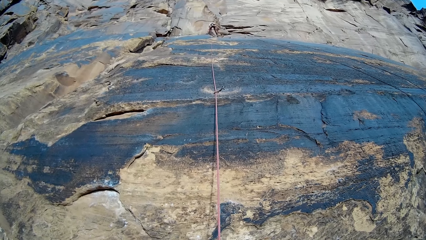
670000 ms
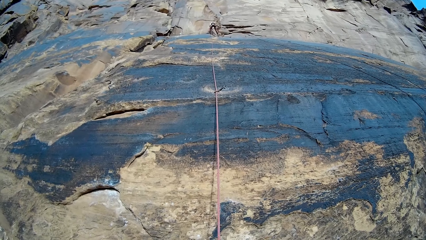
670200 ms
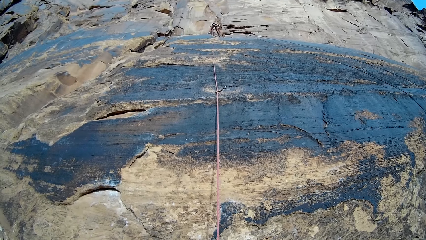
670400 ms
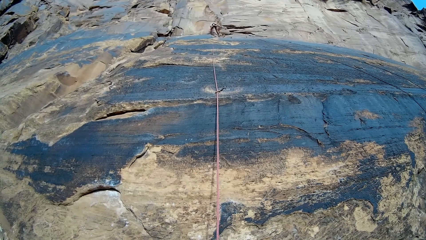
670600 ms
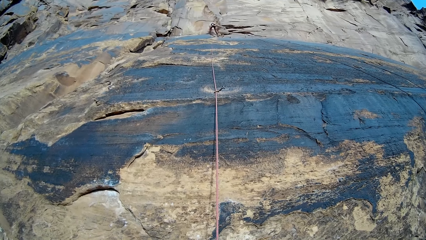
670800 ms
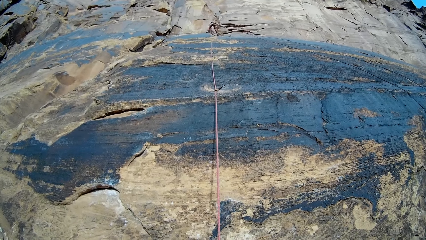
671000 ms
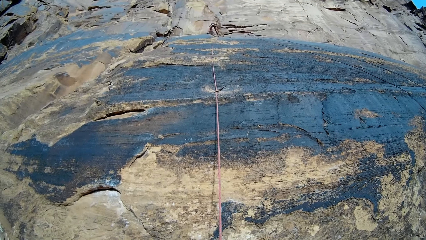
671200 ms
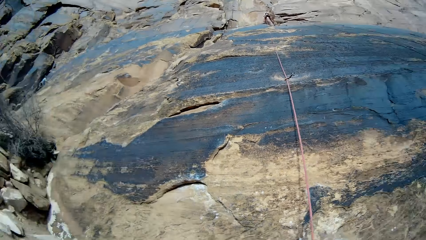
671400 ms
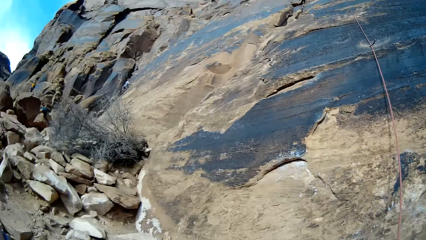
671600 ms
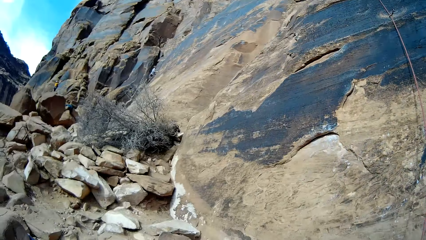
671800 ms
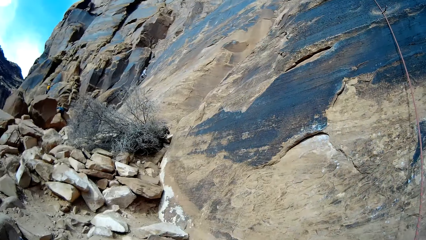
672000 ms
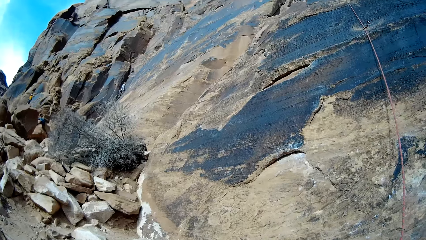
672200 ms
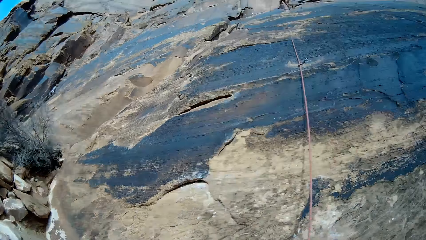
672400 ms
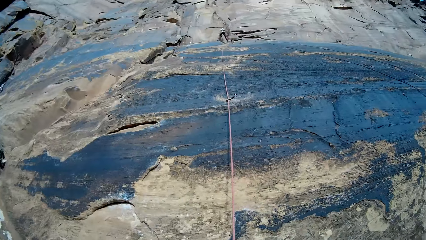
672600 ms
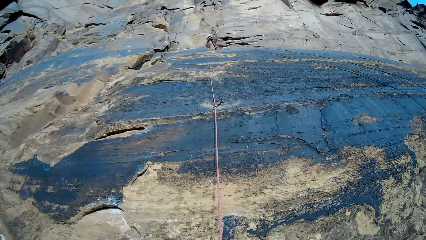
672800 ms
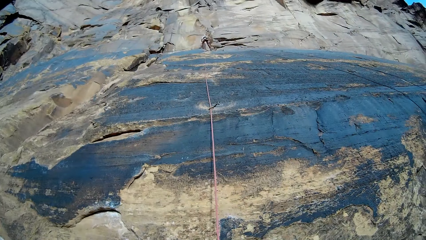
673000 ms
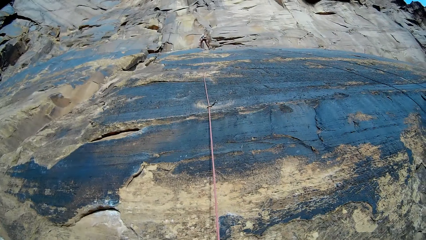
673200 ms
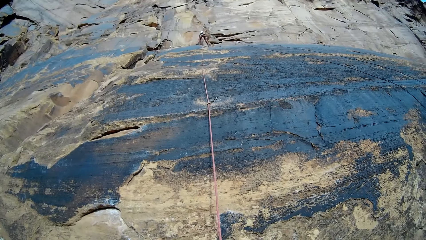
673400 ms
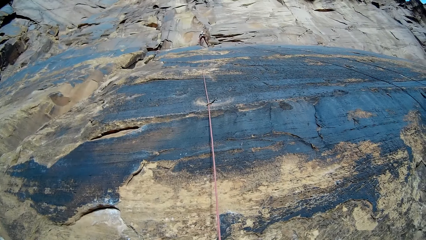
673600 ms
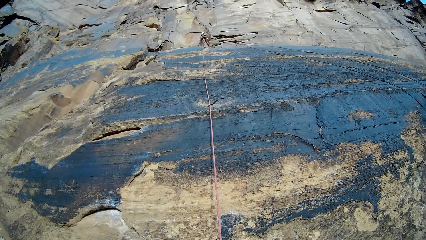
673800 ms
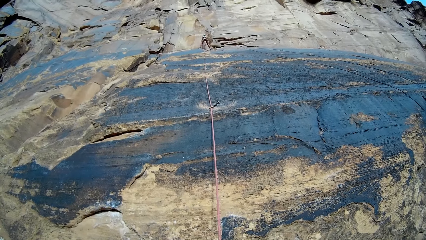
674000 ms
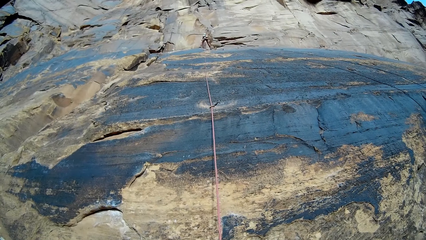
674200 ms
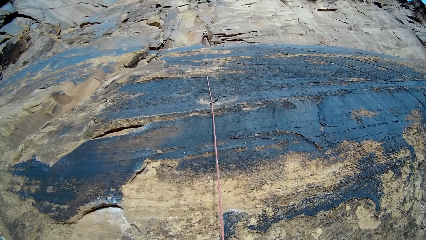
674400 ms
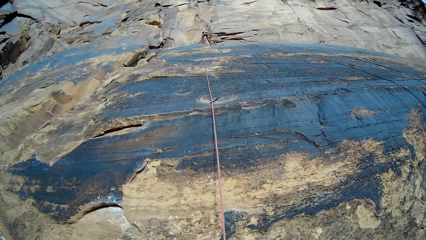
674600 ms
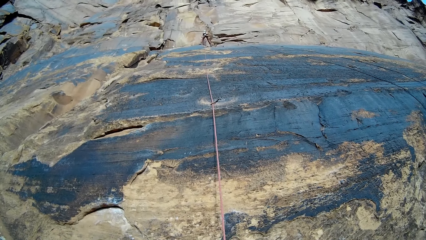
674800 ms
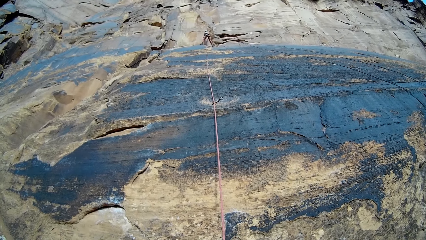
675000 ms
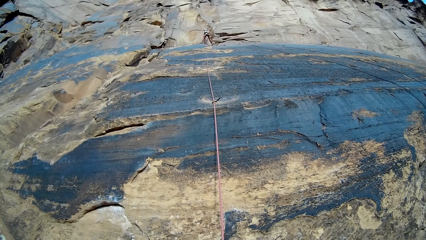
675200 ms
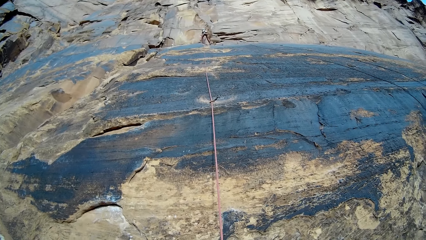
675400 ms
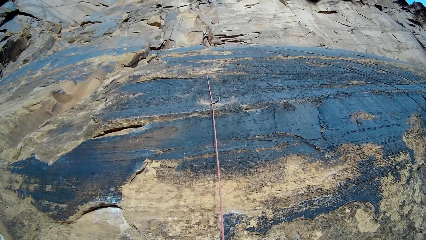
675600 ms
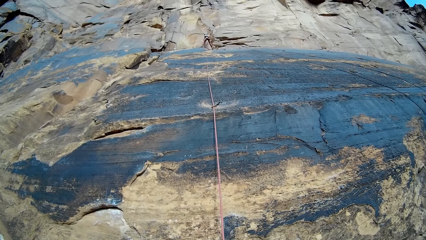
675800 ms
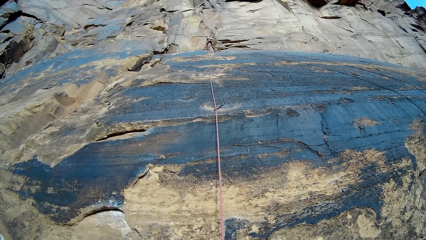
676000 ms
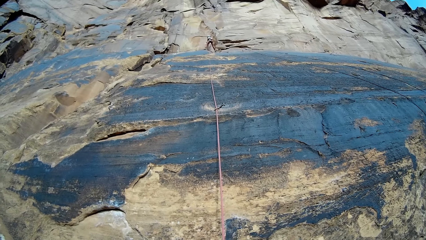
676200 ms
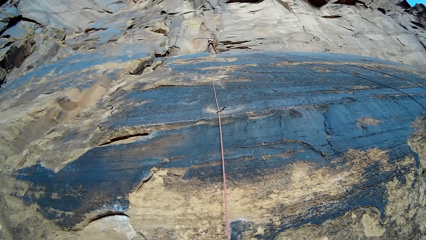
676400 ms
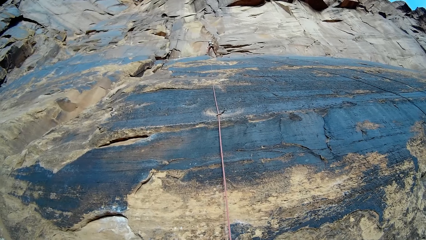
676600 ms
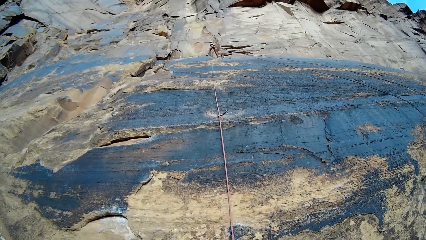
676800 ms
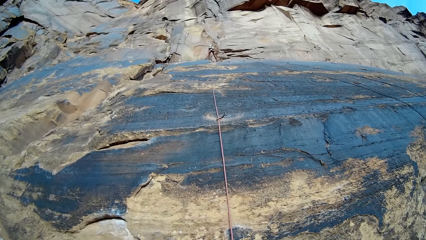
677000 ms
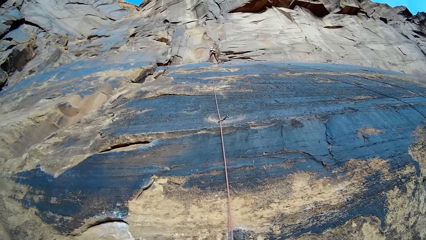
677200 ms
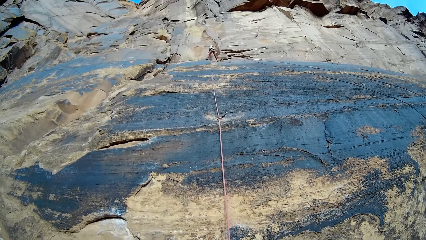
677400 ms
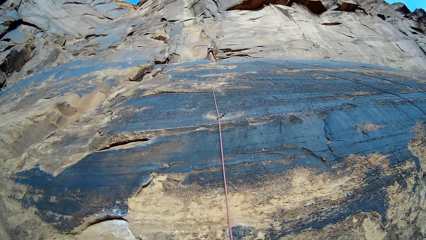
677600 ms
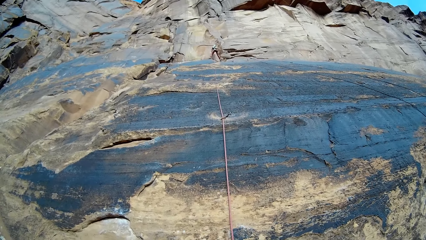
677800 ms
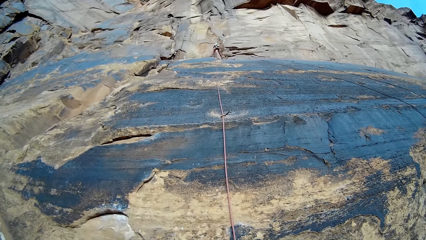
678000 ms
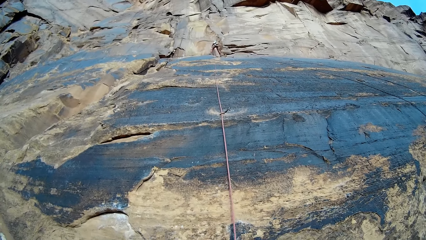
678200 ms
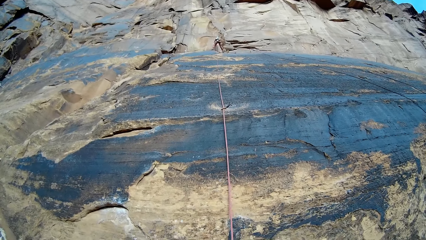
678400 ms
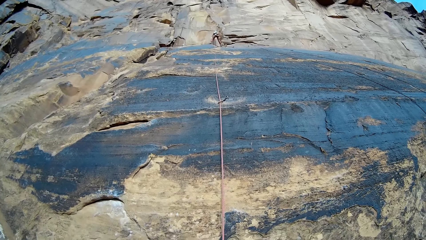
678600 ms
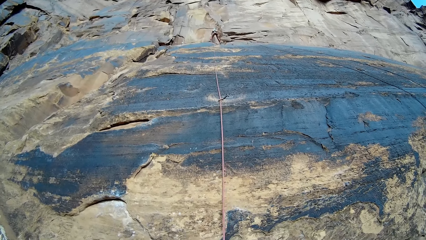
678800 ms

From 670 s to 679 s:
A person climbs the rock wall. The camera wearer looks at another person. The other person fixes a hook on the rock wall.

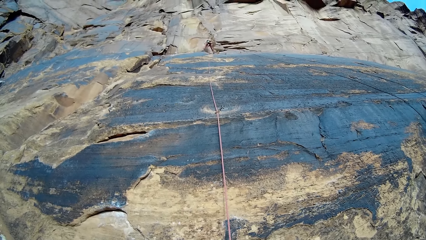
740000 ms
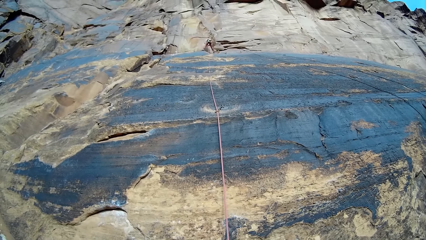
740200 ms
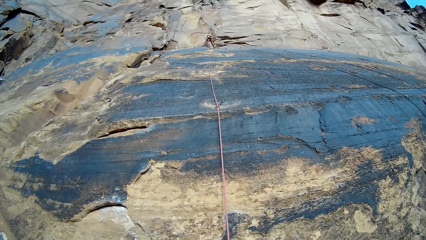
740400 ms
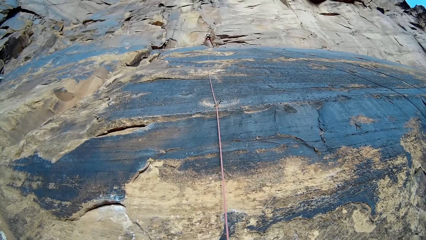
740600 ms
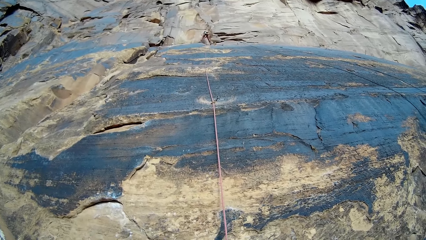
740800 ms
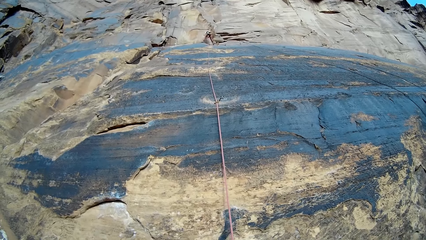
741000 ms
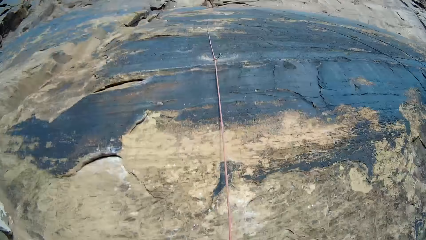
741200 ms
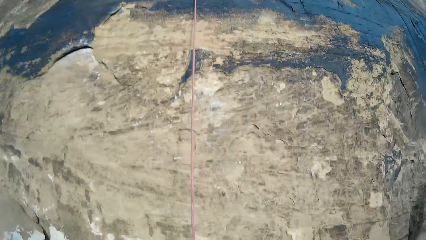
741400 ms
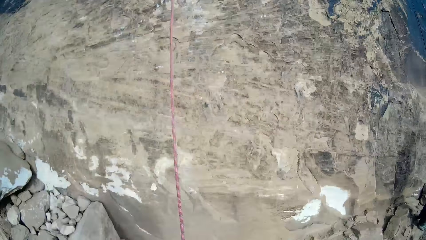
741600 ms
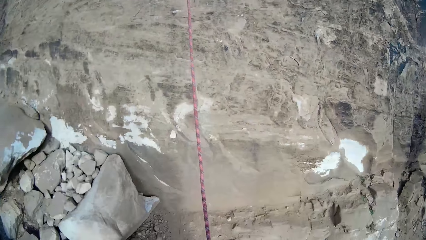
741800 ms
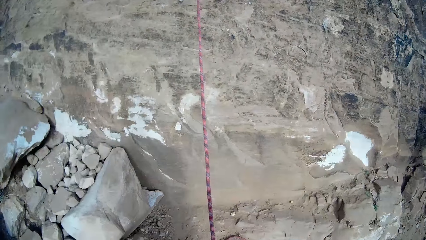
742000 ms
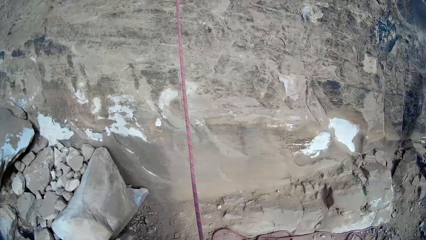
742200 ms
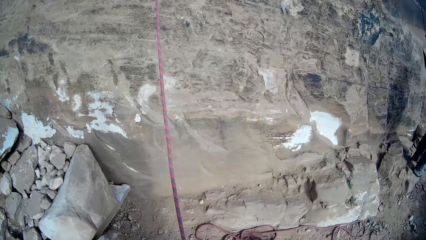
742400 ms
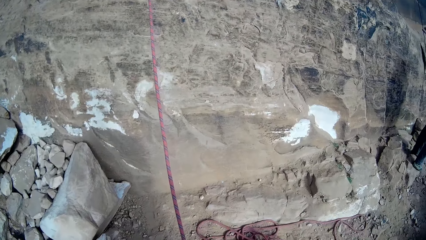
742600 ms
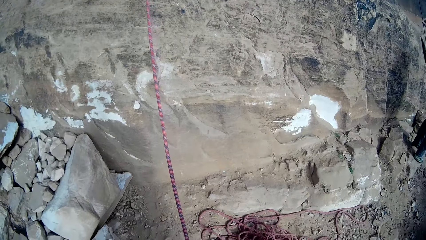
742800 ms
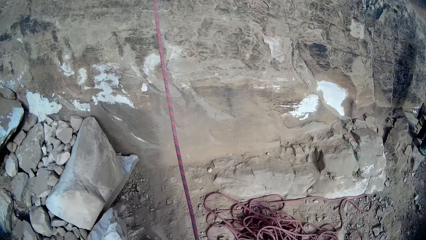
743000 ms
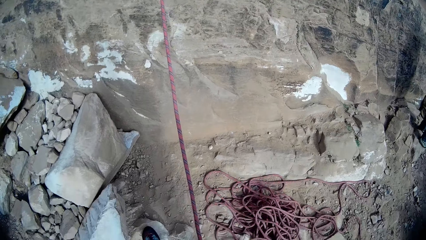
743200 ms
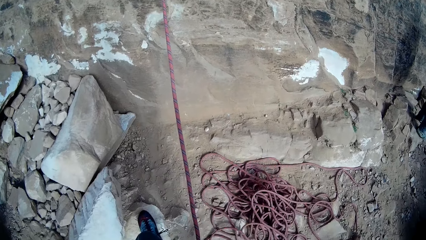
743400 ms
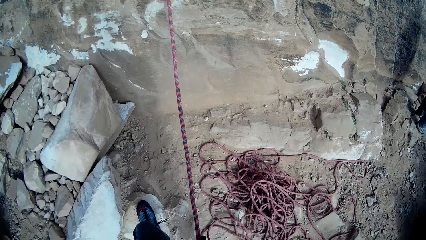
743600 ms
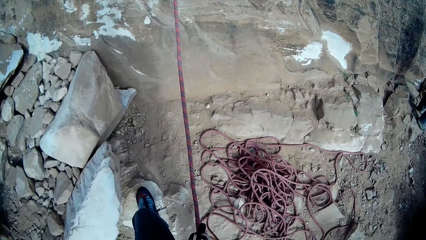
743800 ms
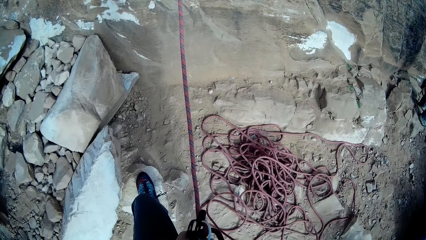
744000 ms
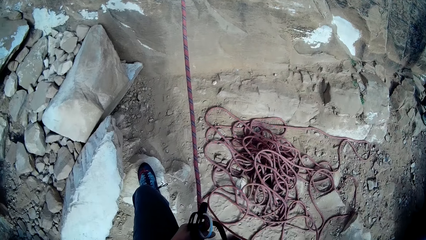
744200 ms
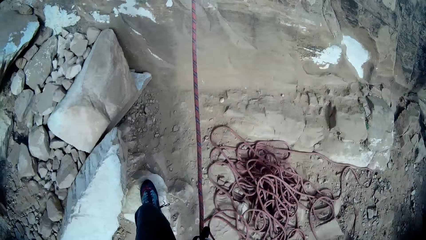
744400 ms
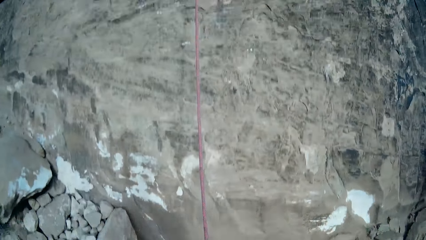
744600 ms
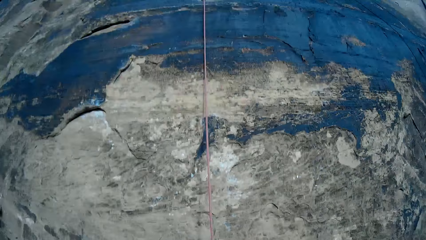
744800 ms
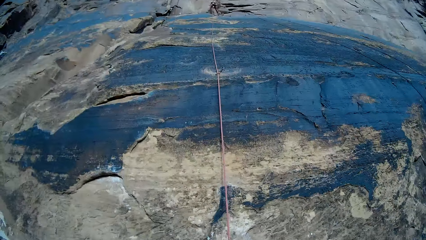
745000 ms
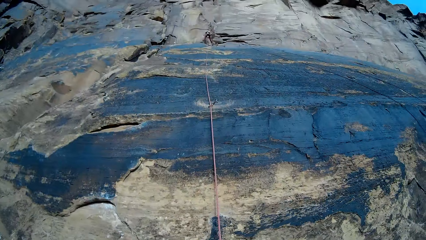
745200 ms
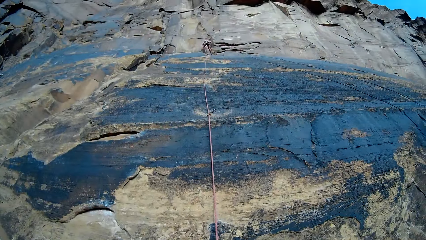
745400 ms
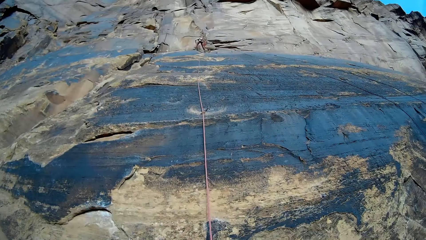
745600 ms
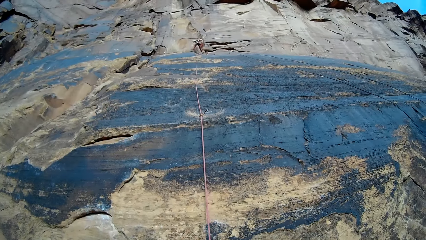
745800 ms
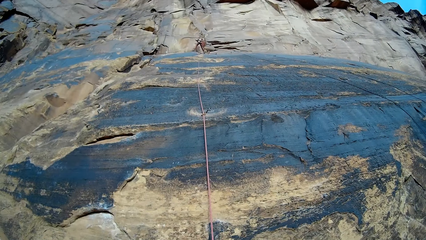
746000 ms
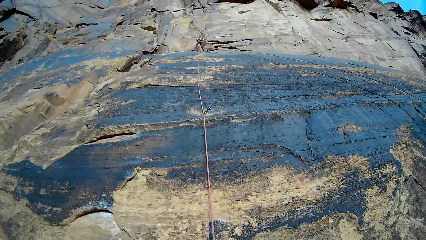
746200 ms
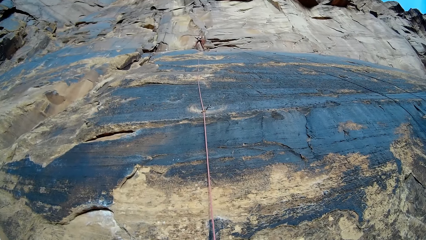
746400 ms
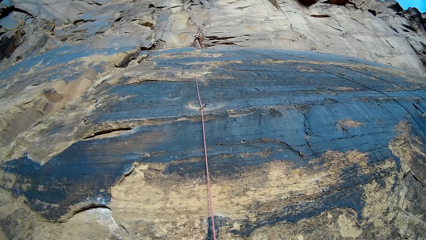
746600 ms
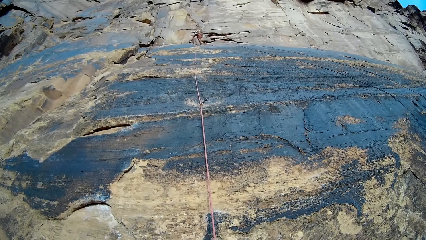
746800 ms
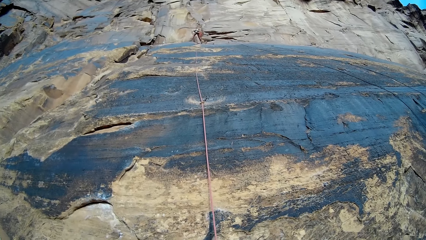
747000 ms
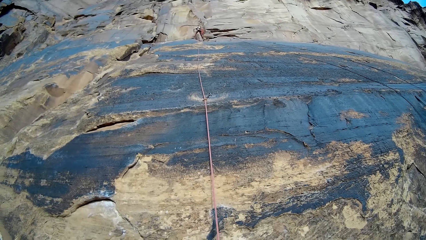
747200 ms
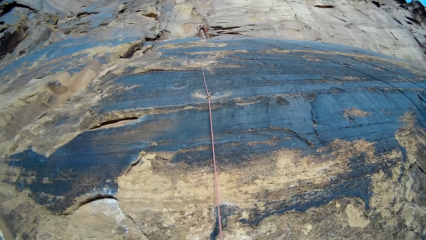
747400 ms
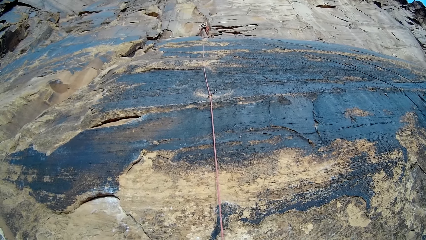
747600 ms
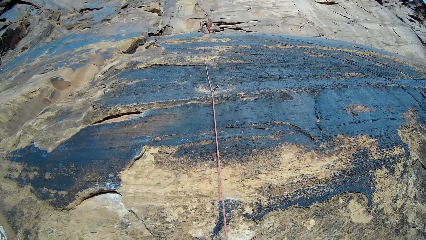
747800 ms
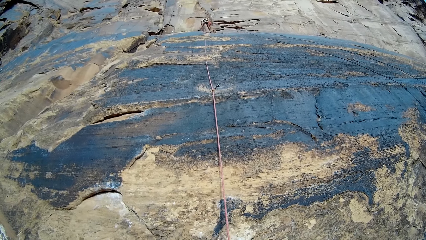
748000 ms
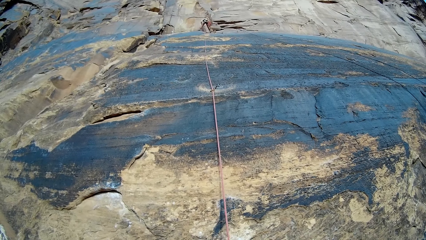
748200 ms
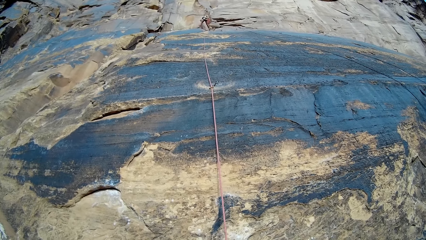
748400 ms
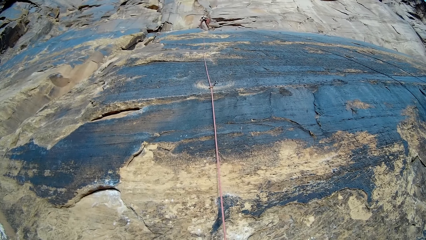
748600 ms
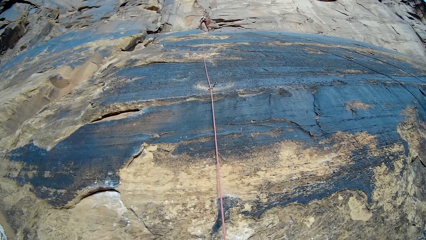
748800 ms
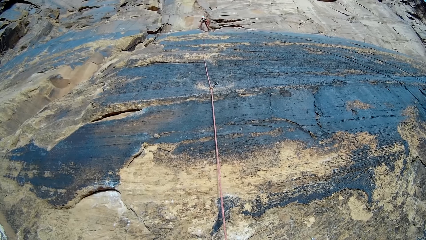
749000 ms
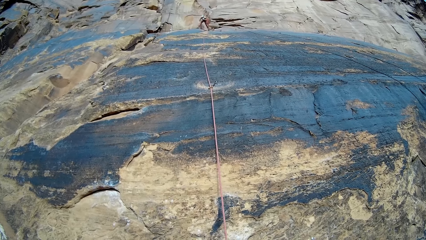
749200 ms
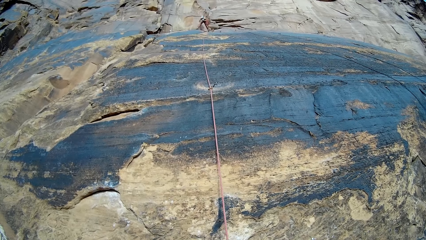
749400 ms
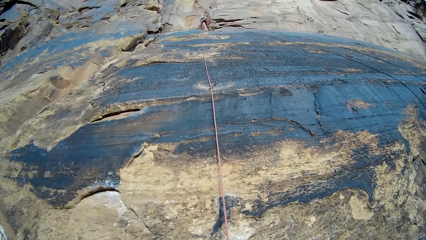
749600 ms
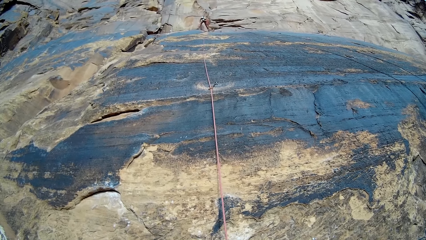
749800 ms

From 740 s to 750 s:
The camera wearer looks down on the ground. They look at a man. The man touches his pouch with both hands. The man fixes a hook on the rock wall.
